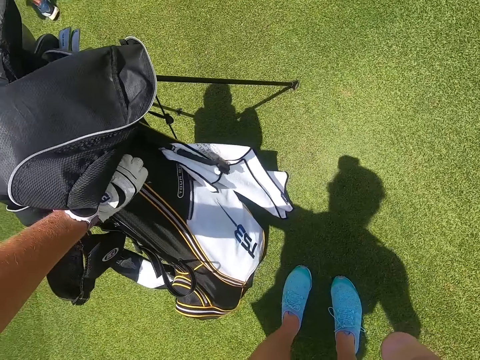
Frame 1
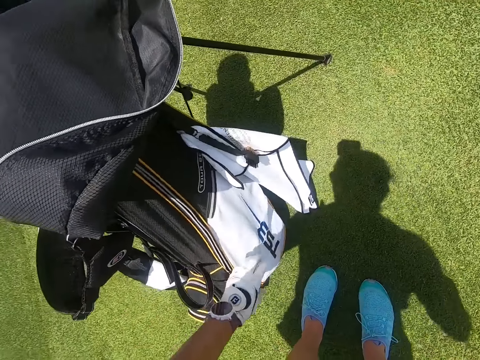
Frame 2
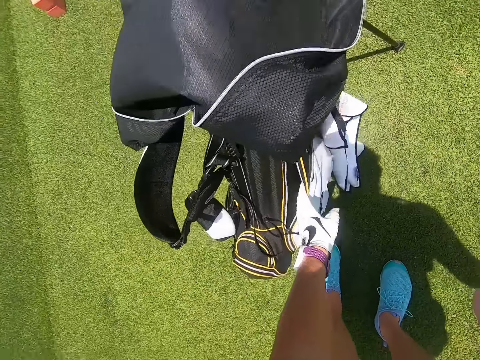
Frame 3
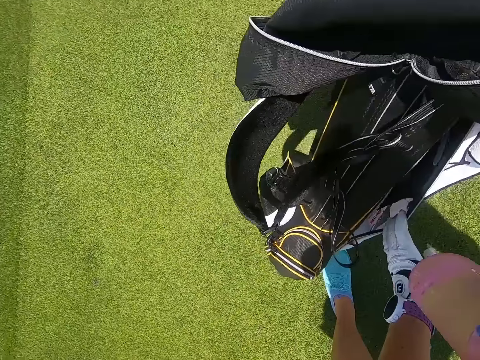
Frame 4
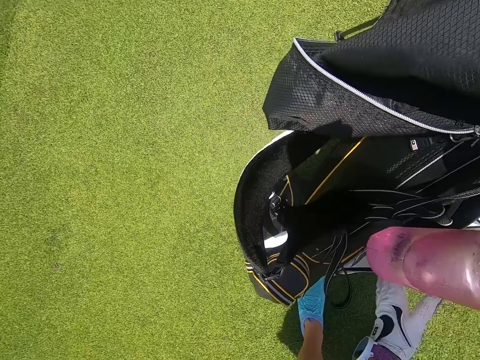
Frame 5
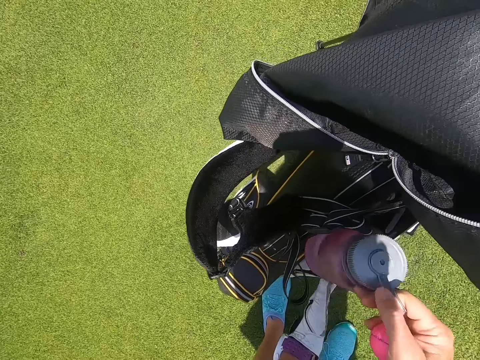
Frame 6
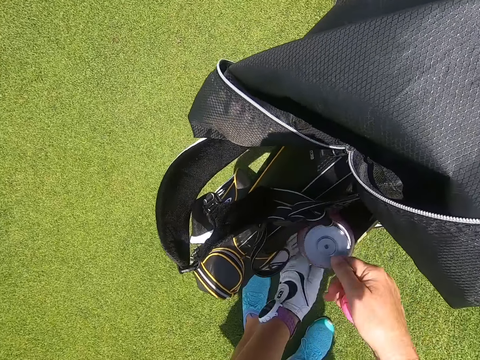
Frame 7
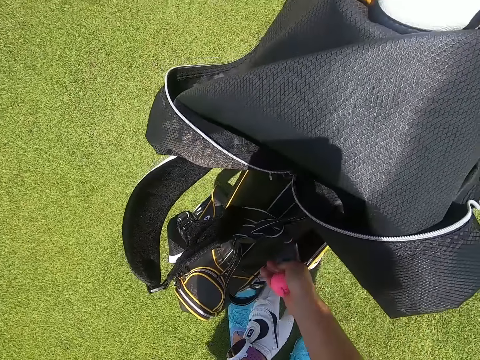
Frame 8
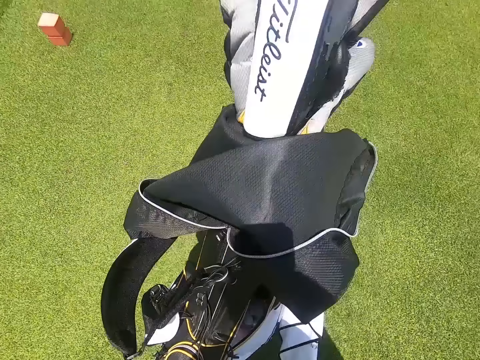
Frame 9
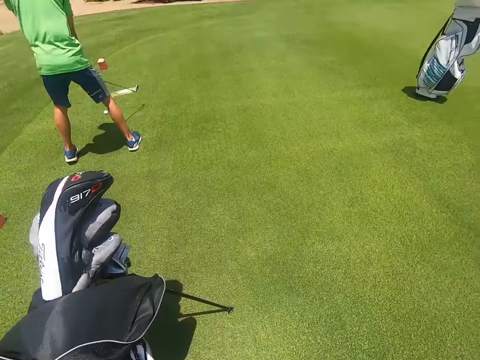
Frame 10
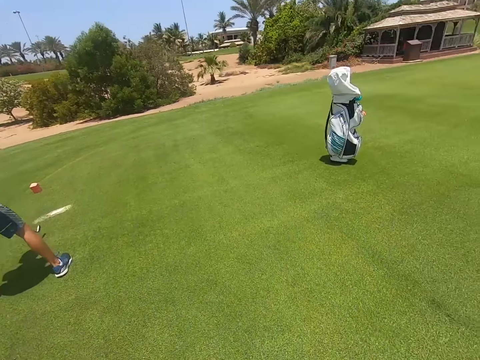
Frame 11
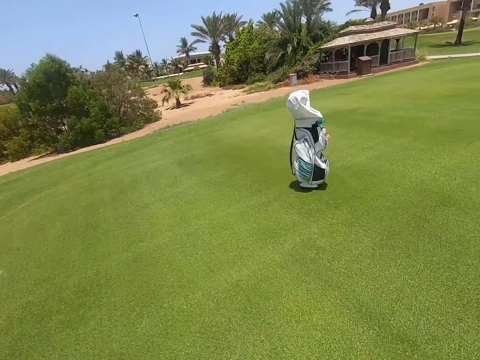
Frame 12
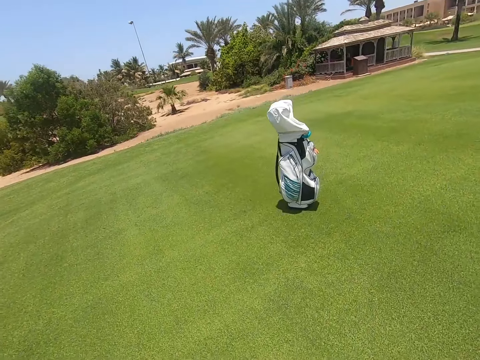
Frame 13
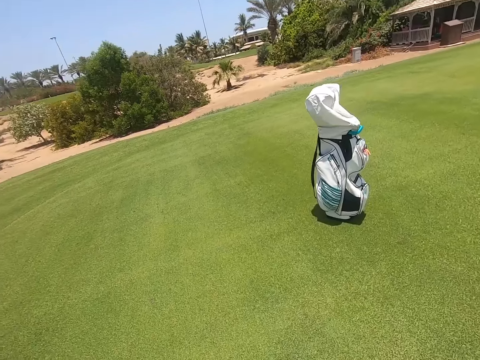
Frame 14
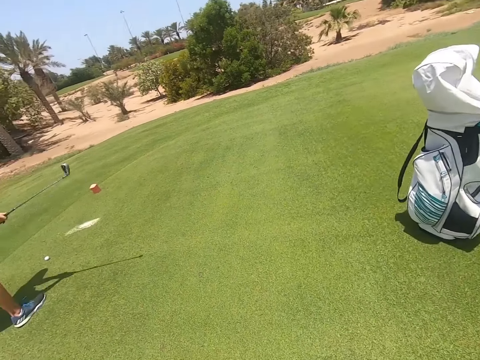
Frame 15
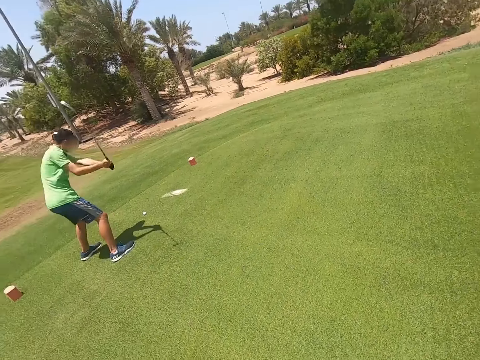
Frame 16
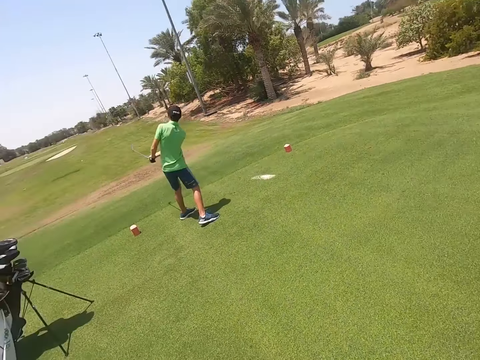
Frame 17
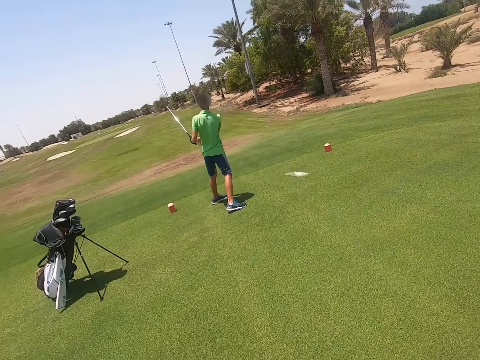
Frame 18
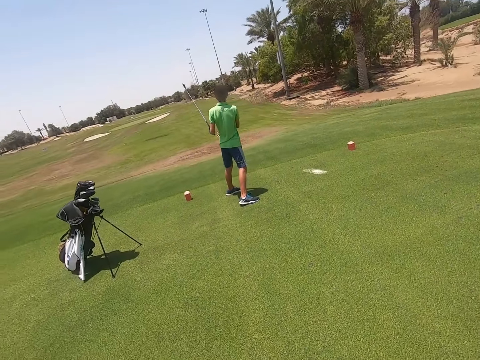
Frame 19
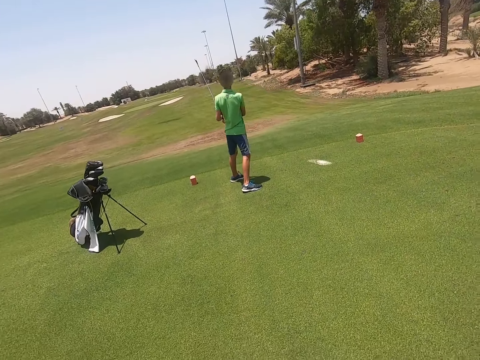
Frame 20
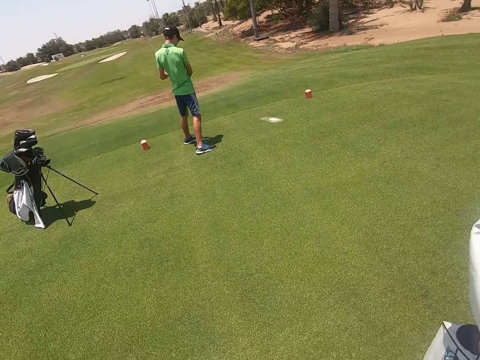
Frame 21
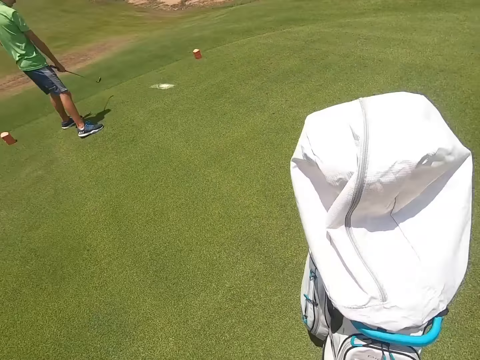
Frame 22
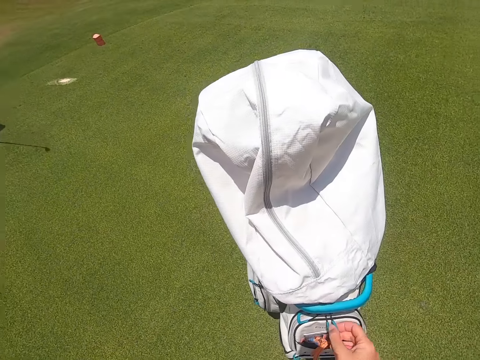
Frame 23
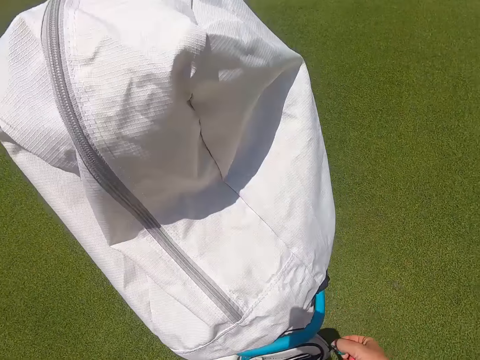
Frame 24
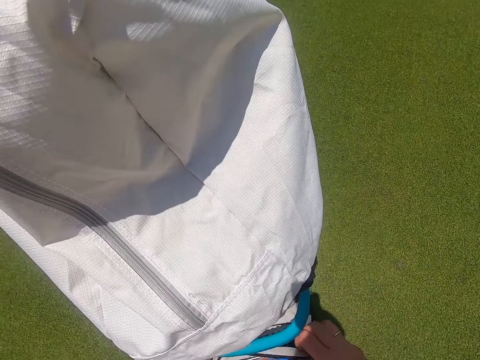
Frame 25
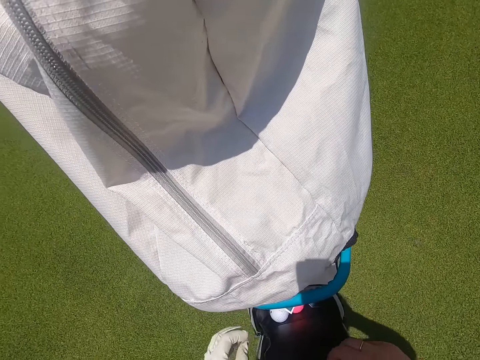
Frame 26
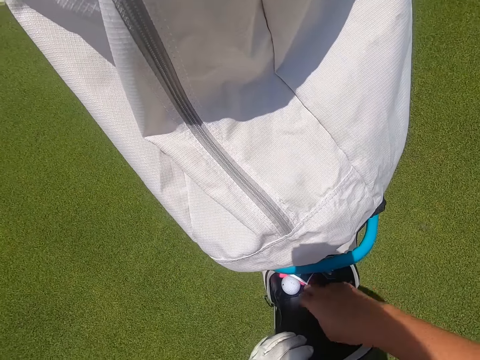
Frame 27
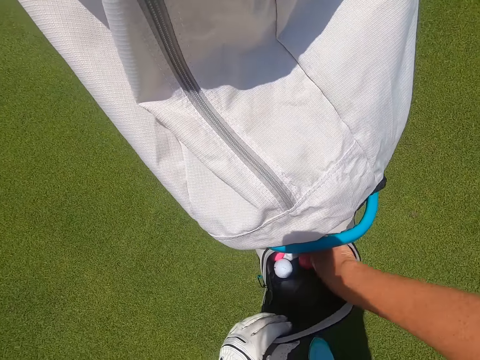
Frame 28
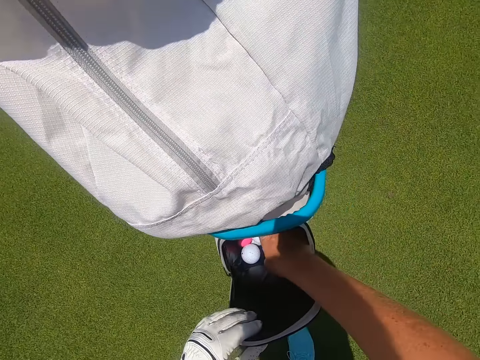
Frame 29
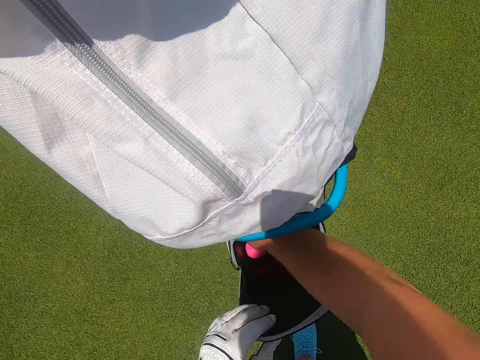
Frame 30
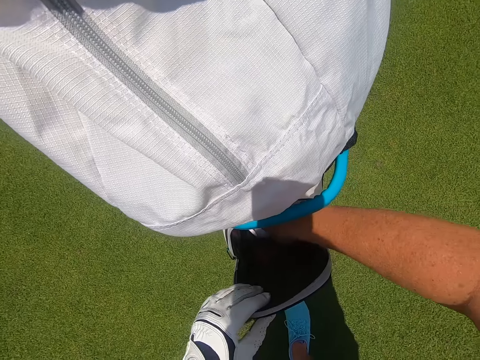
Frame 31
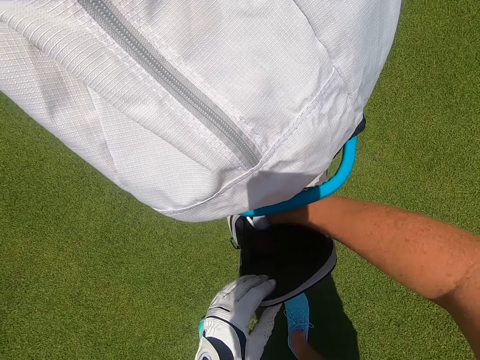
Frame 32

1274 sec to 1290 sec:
The camera wearer unzips a golf bag. They put a water bottle in the golf bag. They walk. A man hits a ball with a golf stick. The camera wearer unzips the golf bag. They look through the golf bag.

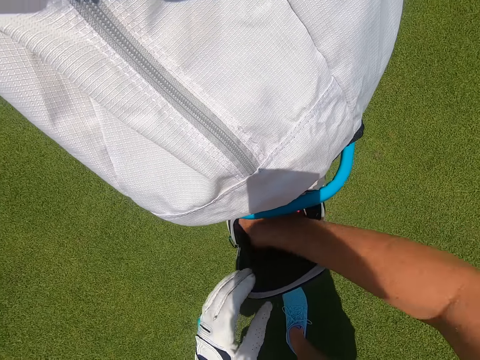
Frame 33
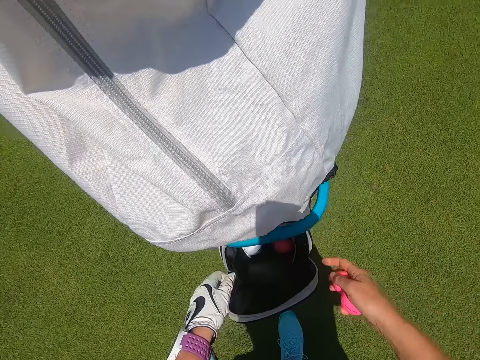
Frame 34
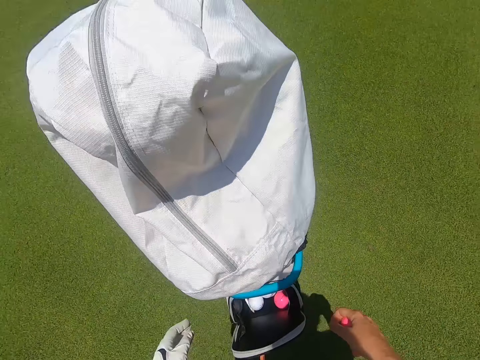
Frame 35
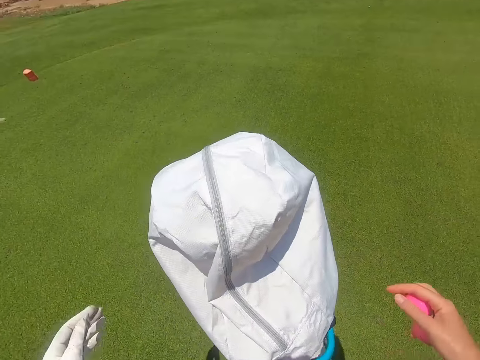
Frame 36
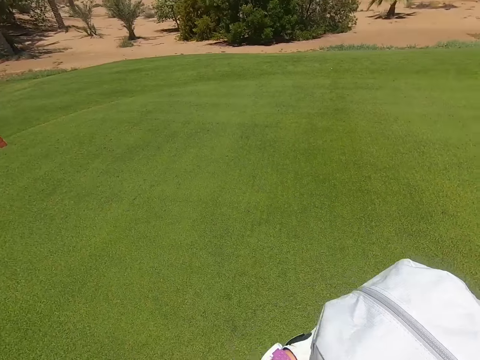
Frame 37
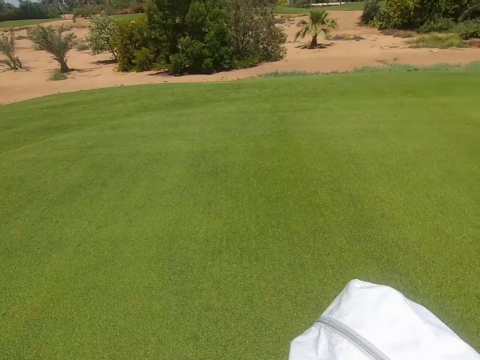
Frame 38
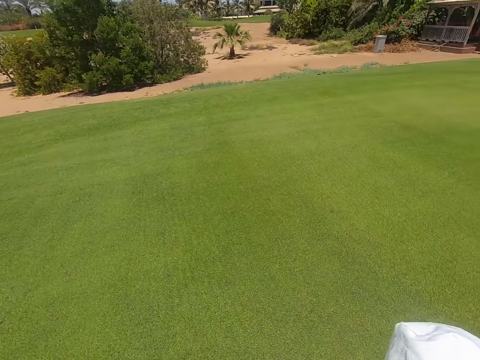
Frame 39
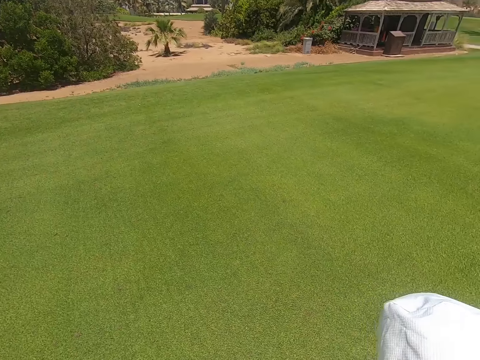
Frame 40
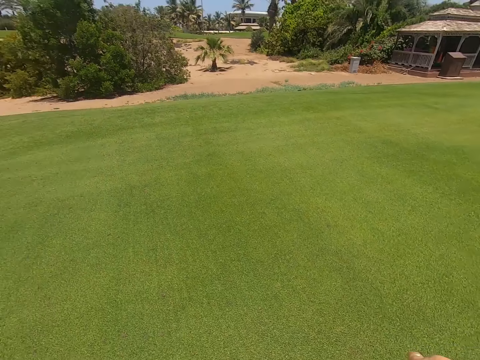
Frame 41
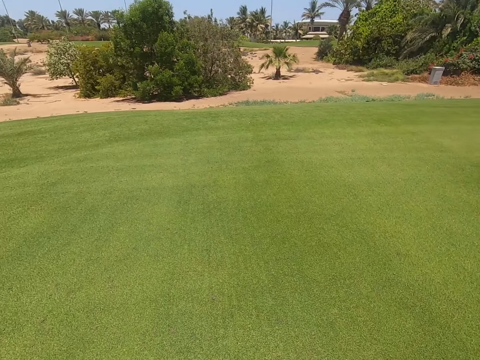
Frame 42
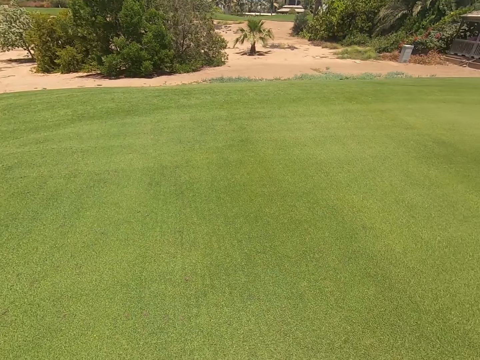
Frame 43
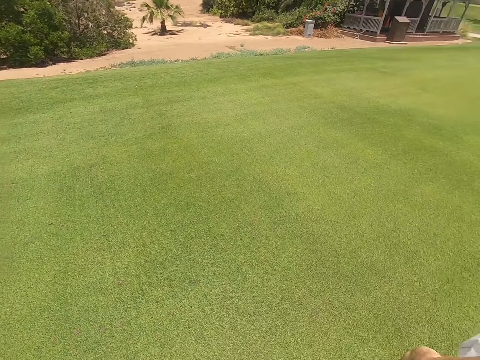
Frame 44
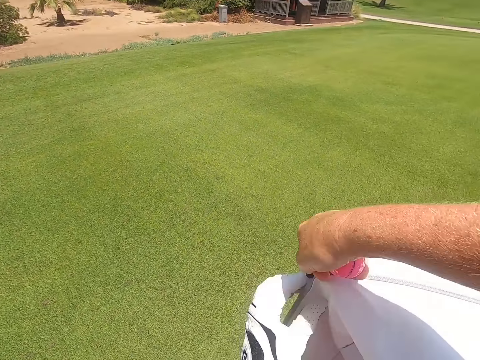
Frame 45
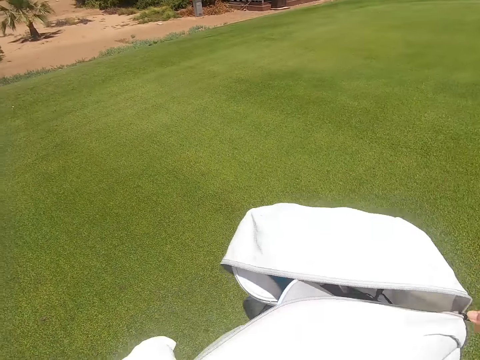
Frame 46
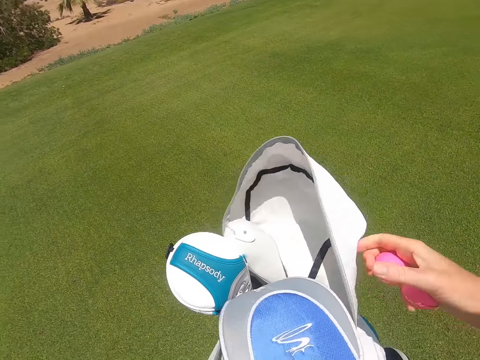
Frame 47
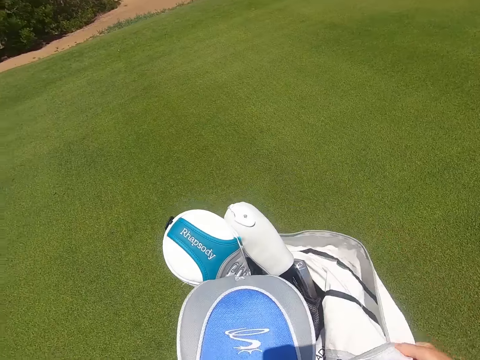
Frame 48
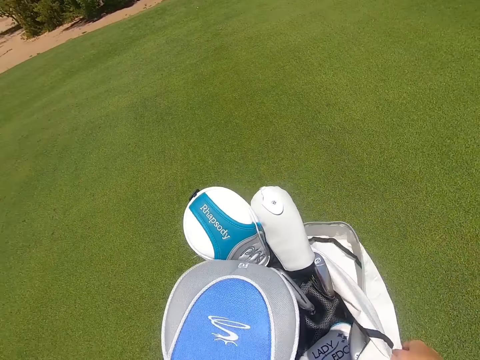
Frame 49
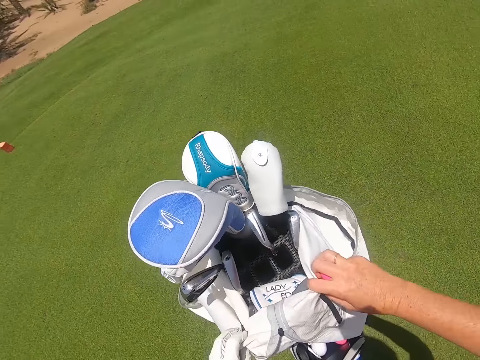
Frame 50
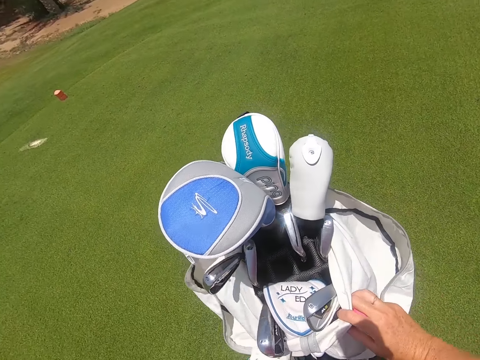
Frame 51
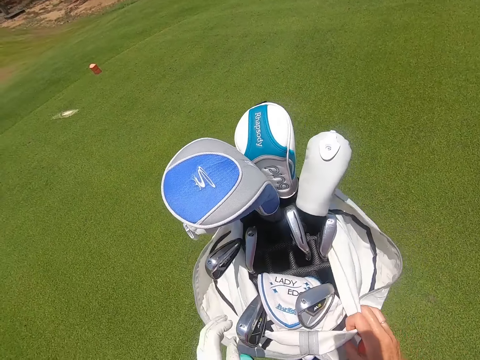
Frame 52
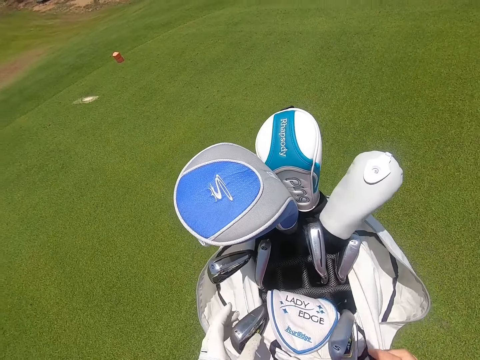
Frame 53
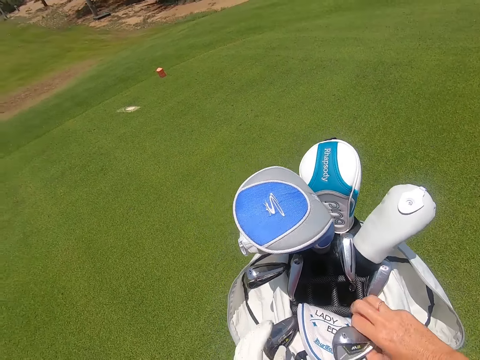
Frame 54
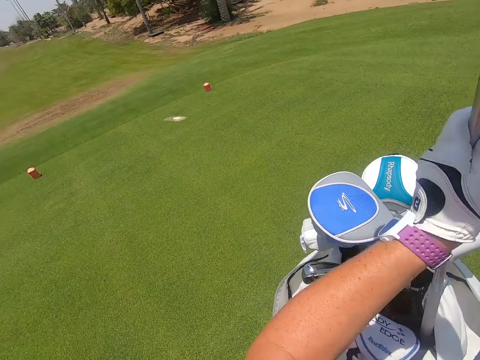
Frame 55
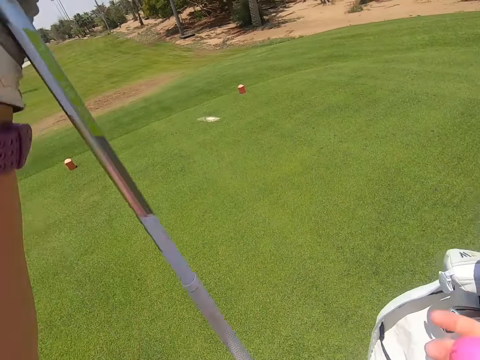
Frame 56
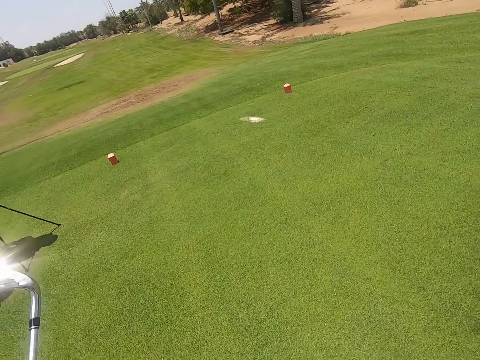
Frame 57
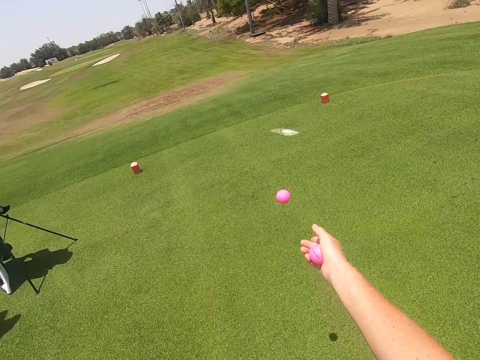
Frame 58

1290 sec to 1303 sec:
The camera wearer picks up golf balls. They unzip a golf bag. They pick up a golf stick or golf club.
